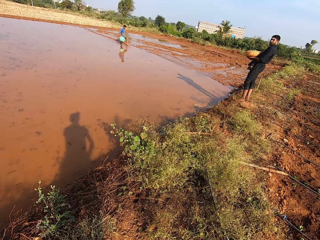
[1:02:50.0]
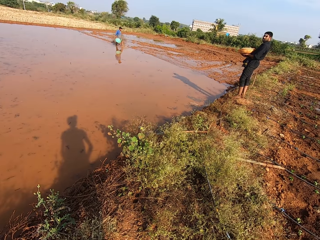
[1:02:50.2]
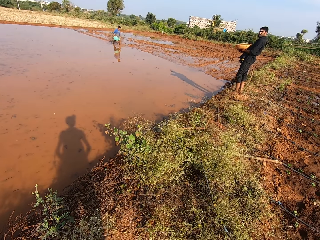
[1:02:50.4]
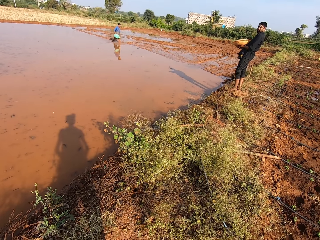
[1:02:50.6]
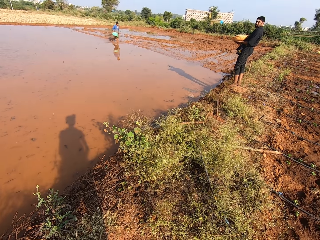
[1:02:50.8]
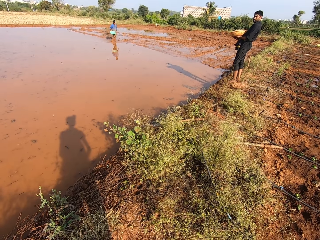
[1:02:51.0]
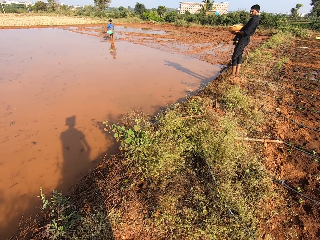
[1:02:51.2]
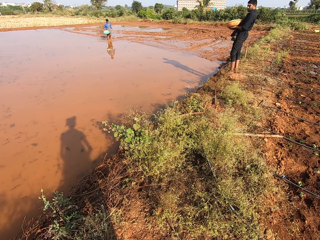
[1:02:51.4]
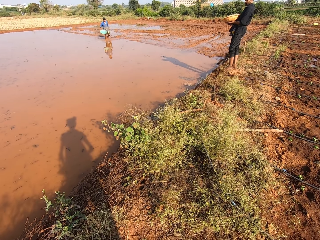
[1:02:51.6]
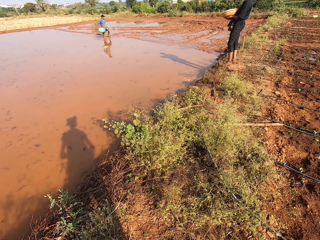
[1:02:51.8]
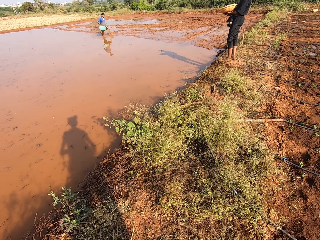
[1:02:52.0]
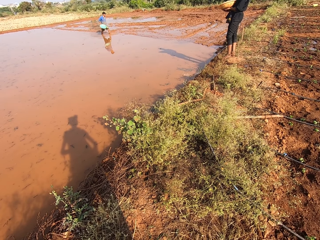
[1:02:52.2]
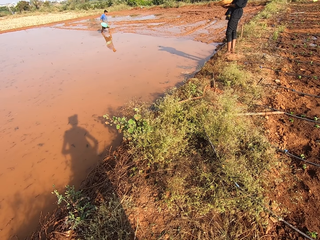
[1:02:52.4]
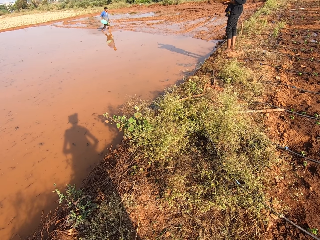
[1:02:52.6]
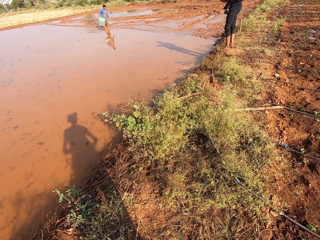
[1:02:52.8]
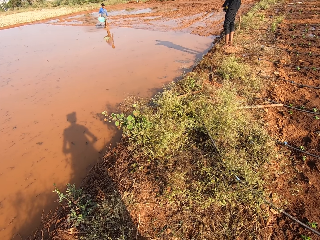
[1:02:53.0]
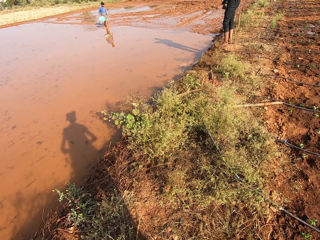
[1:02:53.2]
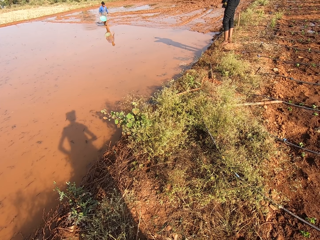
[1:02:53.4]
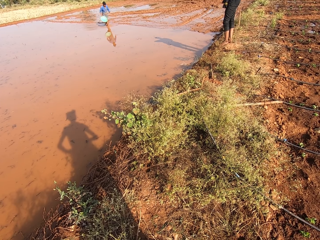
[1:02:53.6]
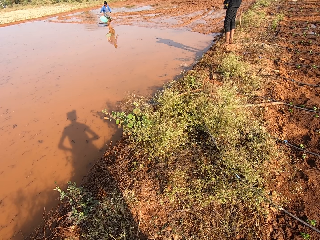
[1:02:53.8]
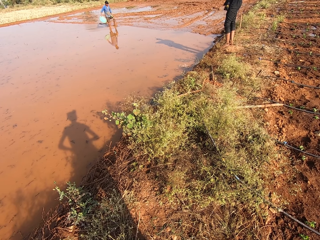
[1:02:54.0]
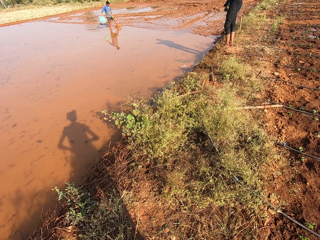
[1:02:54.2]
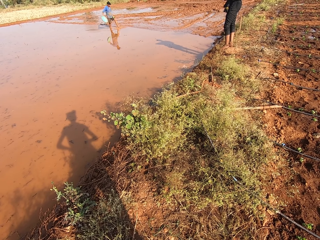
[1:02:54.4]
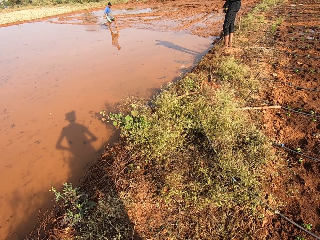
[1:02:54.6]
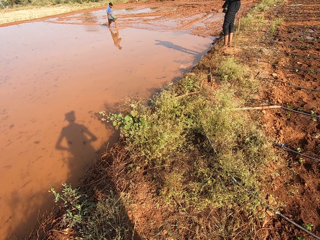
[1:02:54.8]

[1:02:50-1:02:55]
The man walks on the marshy field.

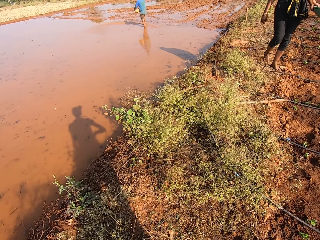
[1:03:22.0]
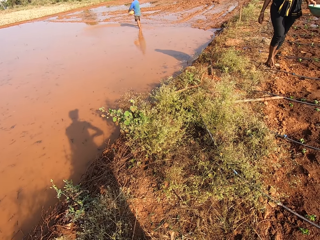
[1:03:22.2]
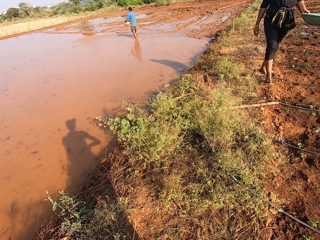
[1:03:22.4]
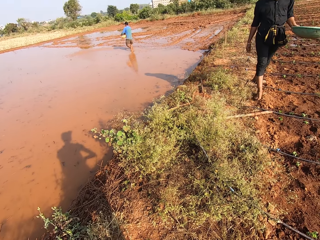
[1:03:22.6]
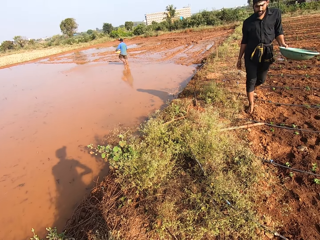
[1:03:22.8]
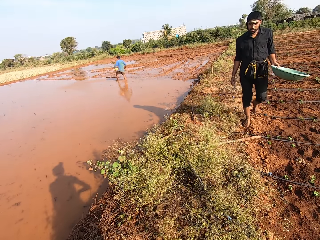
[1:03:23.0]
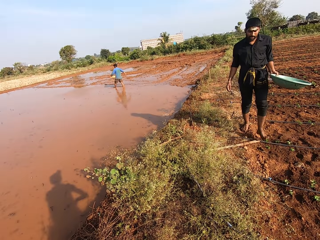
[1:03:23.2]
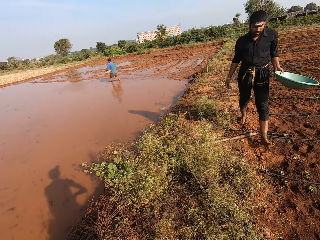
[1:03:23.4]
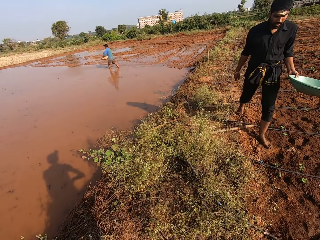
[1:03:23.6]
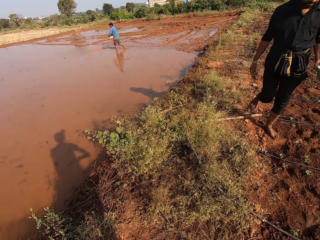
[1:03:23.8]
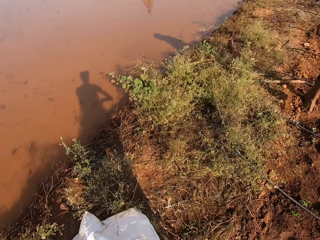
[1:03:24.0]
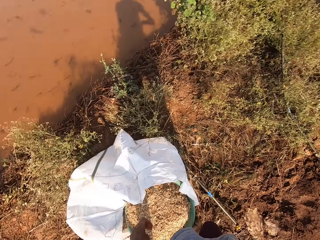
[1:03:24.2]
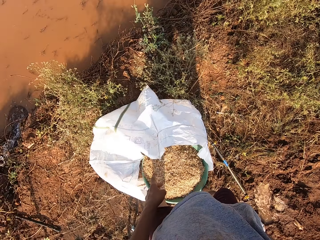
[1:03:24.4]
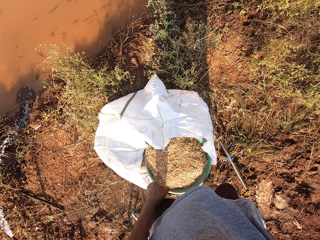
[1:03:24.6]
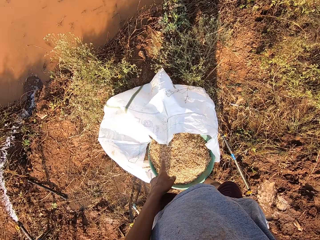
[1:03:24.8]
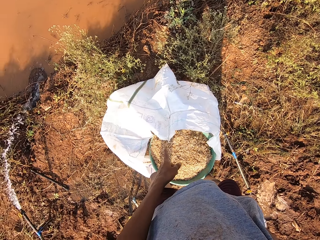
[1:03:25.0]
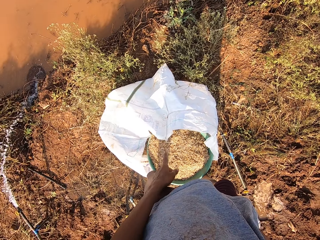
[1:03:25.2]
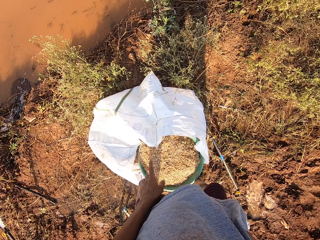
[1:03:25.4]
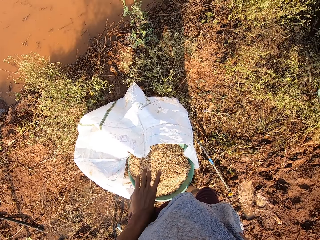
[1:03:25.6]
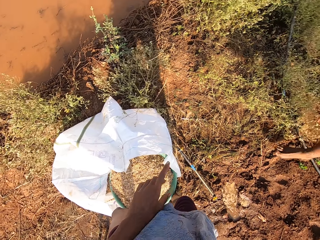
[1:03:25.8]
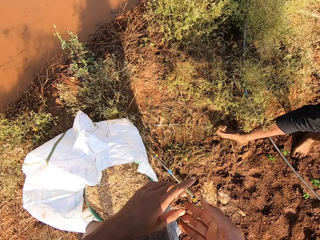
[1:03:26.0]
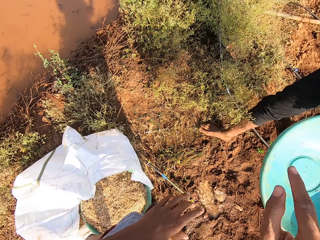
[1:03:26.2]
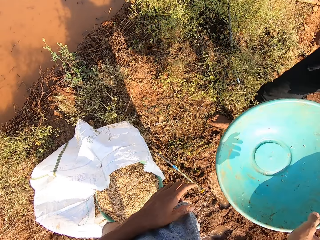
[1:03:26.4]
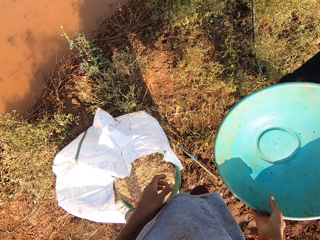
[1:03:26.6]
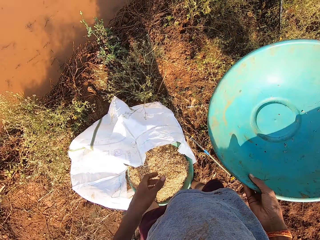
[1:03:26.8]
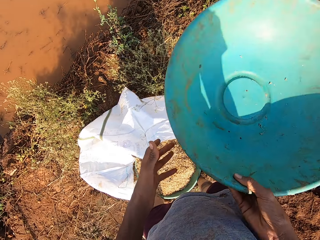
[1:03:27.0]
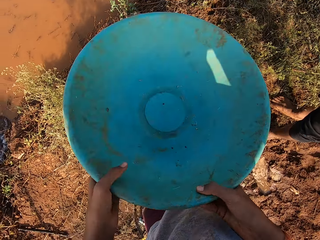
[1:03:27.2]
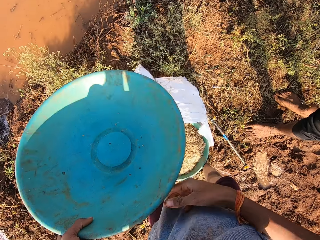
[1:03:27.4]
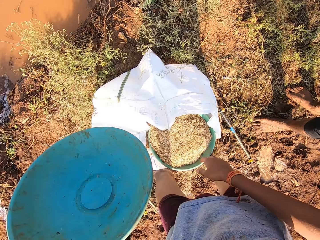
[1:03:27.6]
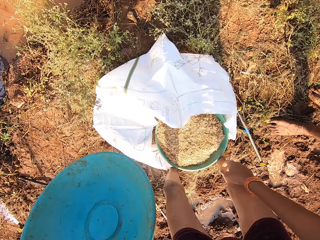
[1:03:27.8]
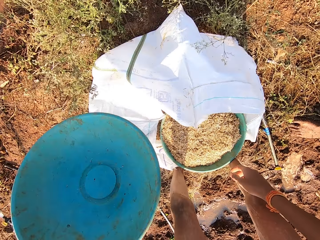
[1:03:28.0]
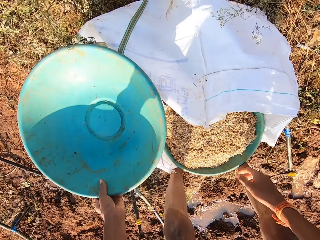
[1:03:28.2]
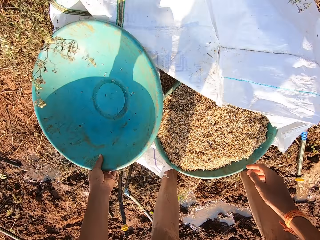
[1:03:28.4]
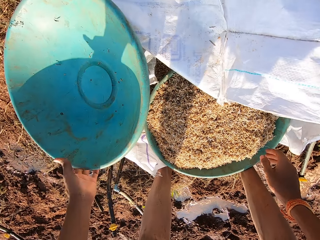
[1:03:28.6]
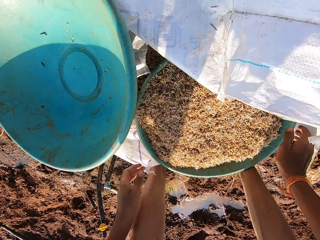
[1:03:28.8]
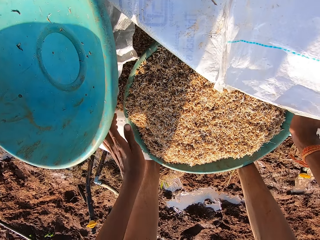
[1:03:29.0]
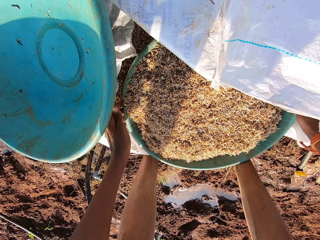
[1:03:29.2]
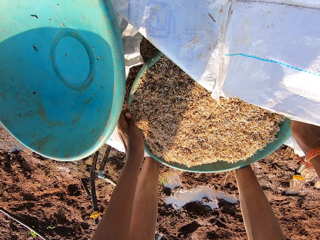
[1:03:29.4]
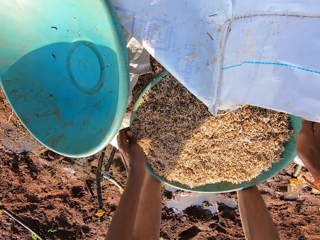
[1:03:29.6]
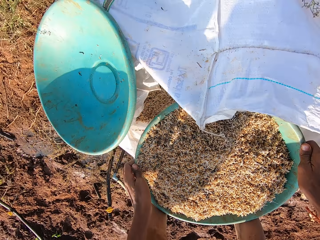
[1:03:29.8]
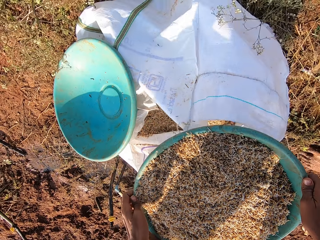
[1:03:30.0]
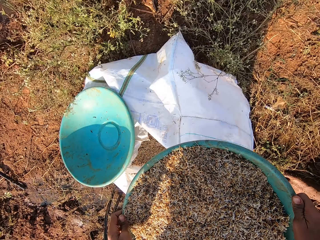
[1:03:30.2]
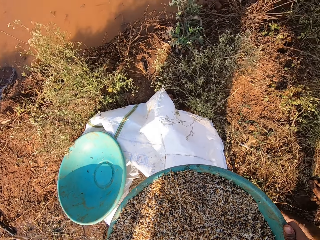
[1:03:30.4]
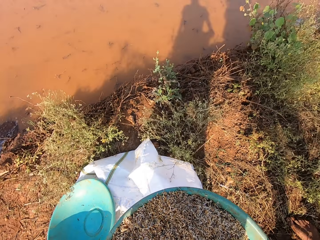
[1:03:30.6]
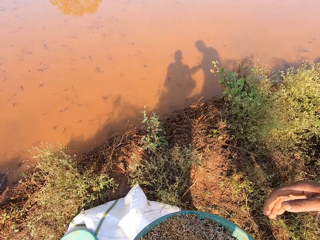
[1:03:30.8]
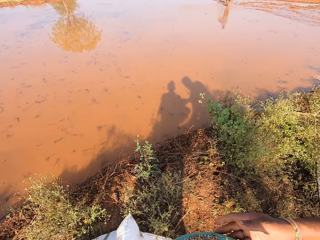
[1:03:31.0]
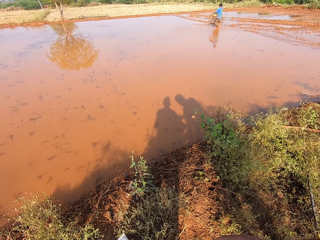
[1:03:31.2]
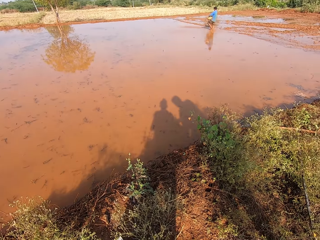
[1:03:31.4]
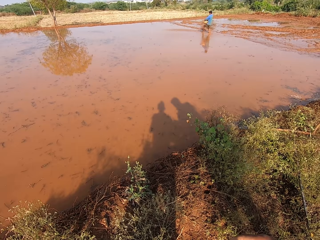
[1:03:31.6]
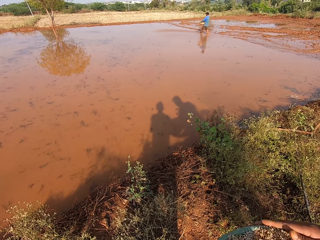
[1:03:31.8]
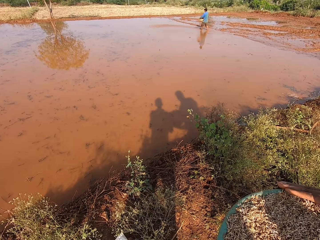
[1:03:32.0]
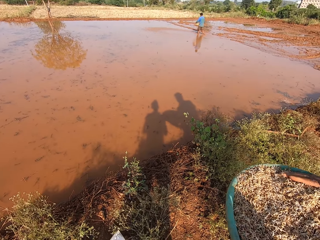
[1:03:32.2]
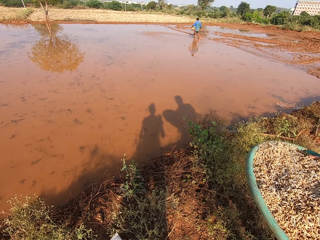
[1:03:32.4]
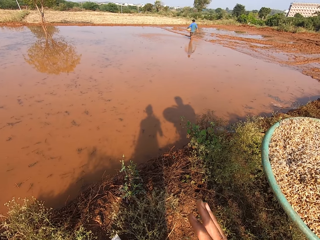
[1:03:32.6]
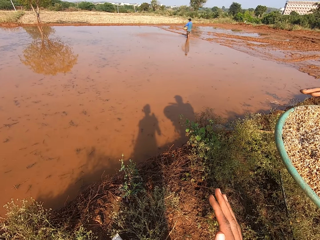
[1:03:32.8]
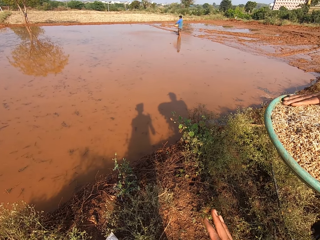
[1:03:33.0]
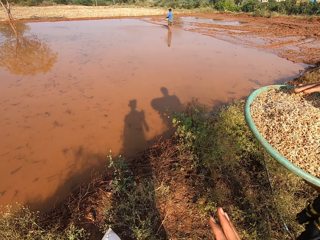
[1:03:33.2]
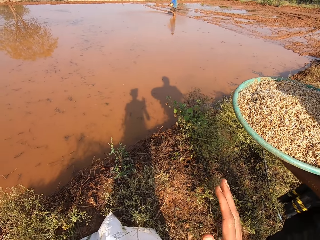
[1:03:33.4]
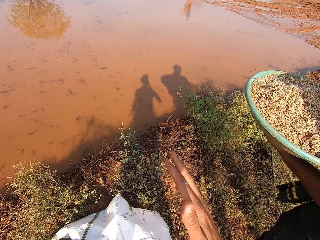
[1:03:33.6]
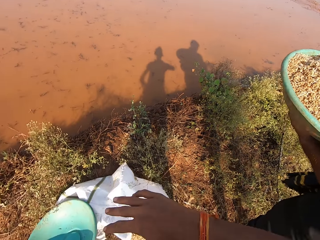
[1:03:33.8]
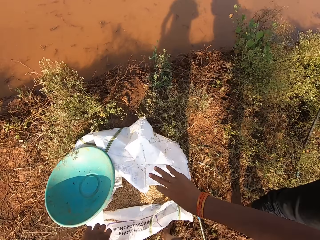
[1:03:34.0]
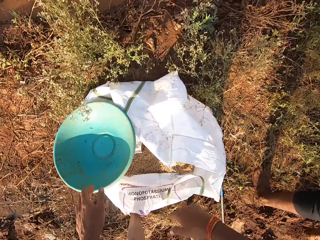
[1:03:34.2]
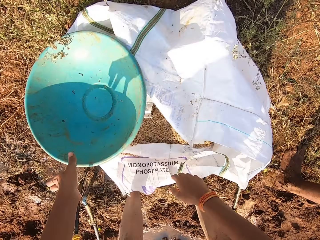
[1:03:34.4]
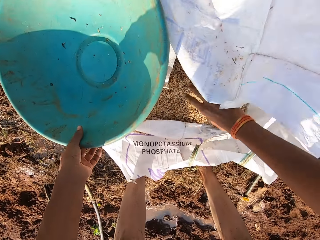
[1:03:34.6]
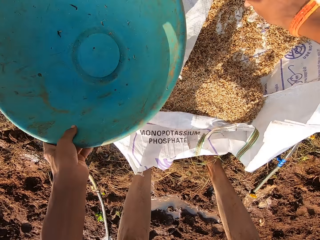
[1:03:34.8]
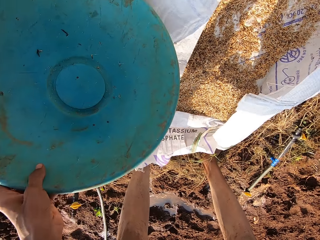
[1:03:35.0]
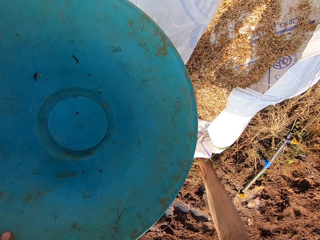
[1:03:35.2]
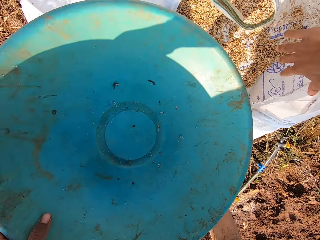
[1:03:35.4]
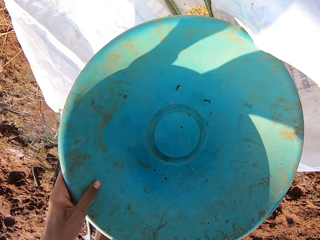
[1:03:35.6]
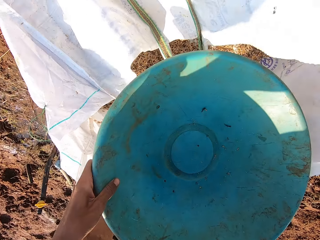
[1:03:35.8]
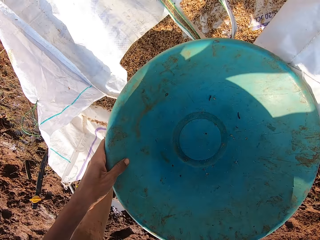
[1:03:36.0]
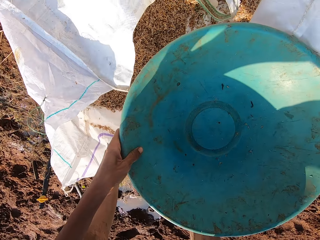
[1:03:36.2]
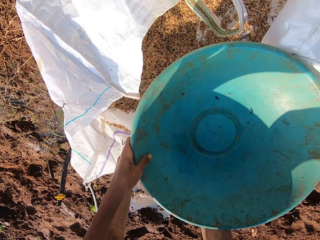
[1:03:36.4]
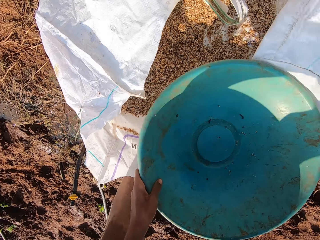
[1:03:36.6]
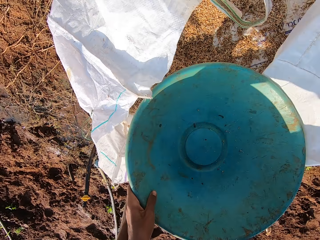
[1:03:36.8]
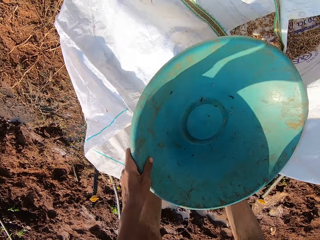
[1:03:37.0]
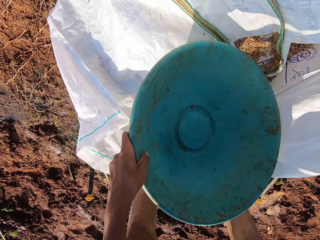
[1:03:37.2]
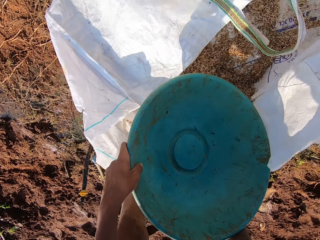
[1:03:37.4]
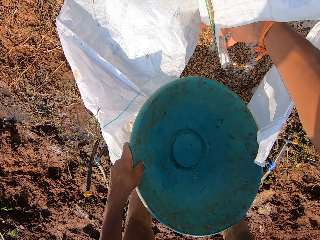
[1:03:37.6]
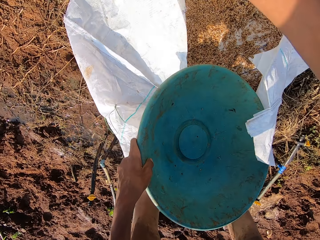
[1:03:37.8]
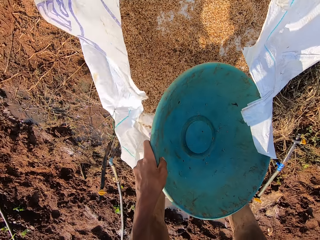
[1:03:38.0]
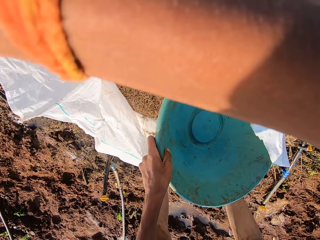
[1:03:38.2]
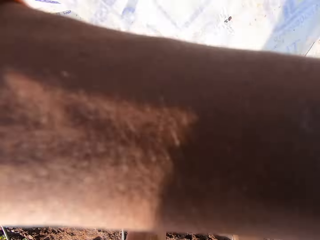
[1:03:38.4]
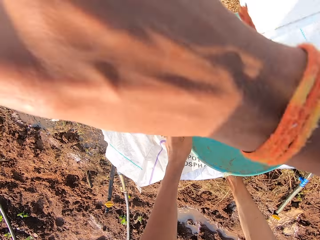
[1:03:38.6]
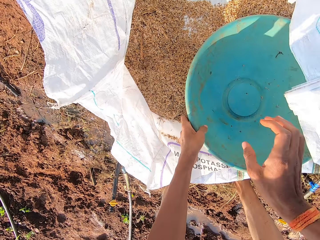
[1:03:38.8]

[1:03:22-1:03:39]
The camera wearer talks with the man. He points out. He talks with the man. He collects a bowl or basin from the man with his right hand. He passes the bowl from his right hand to his left hand. He drops the bowl in his left hand on a sack on the floor. He carries a plastic bowl of grain from the top of the sack on the floor with both hands. He talks with the man. He passes the bowl of grain in both hands to the man. The man holds the basin. The camera wearer opens the sack on the floor with his right hand. He carries the bowl on the sack with his left hand. He holds the sack.
